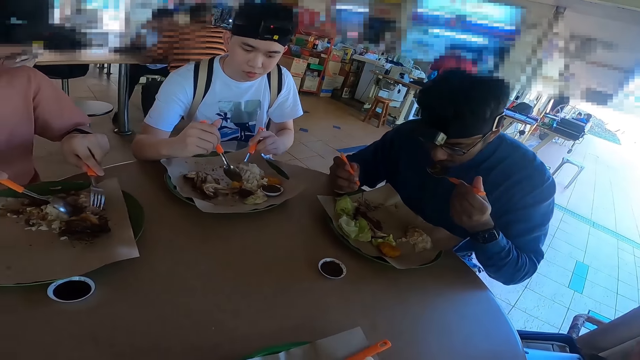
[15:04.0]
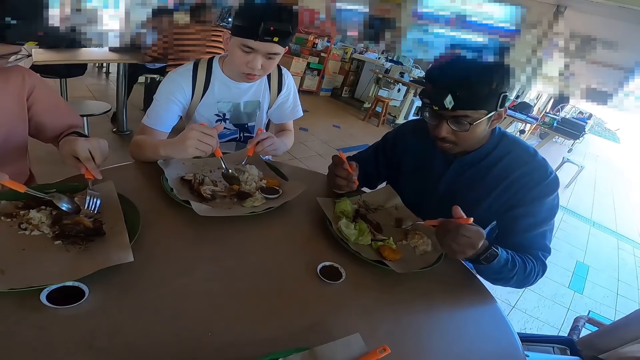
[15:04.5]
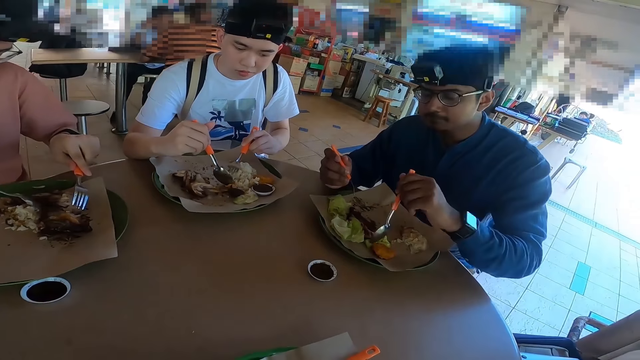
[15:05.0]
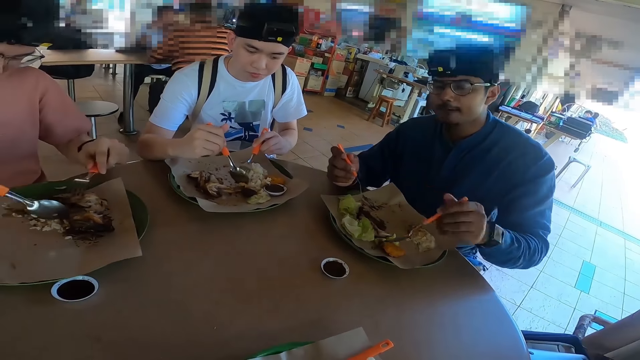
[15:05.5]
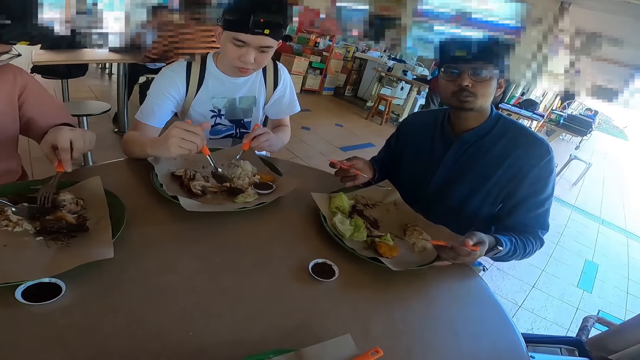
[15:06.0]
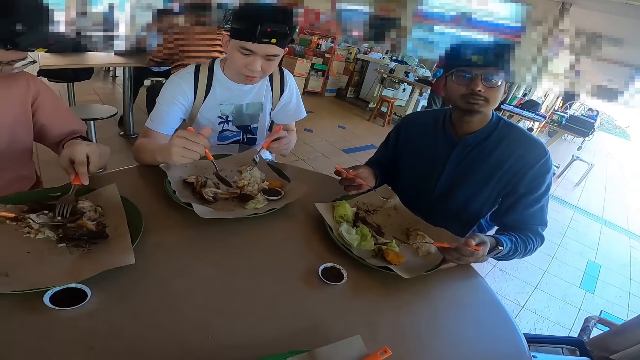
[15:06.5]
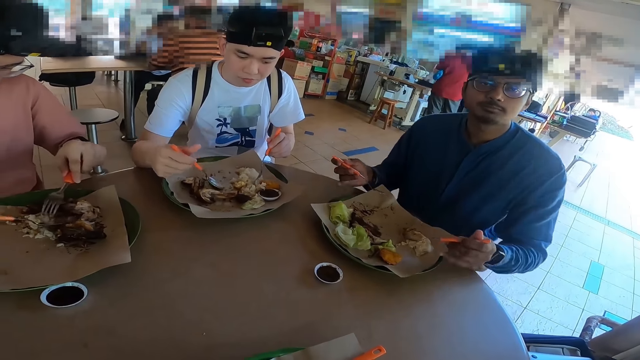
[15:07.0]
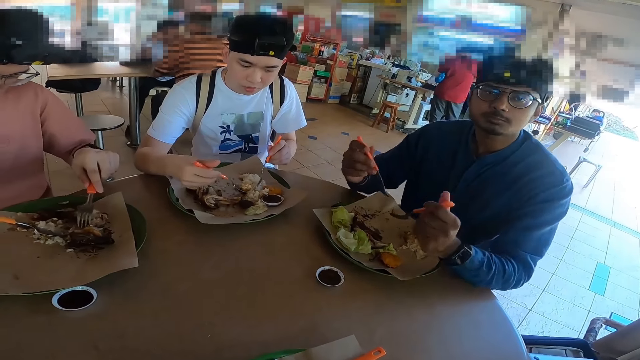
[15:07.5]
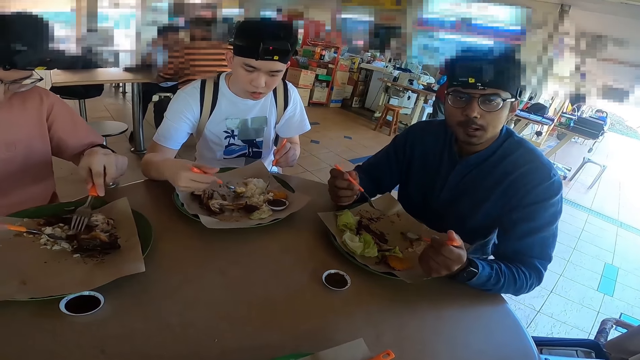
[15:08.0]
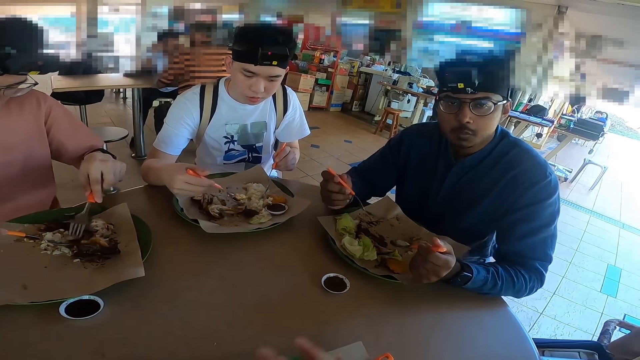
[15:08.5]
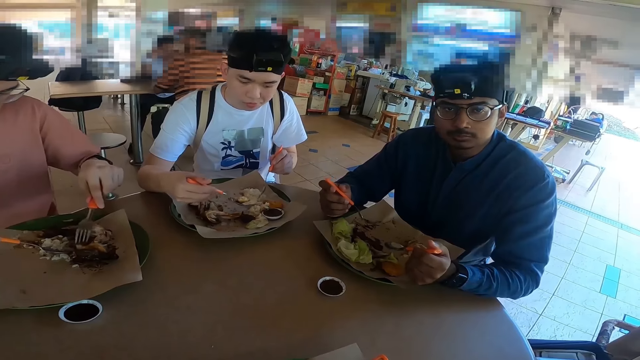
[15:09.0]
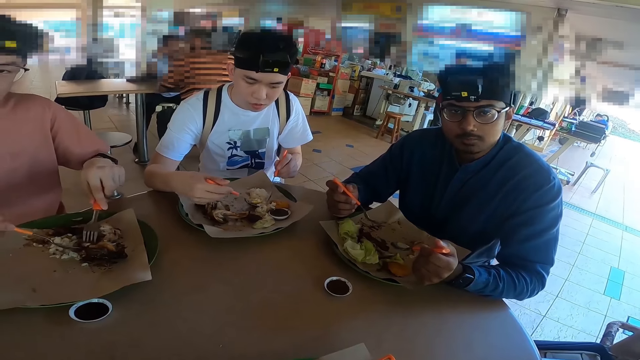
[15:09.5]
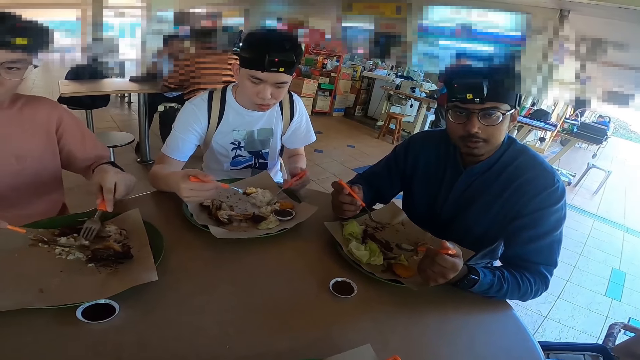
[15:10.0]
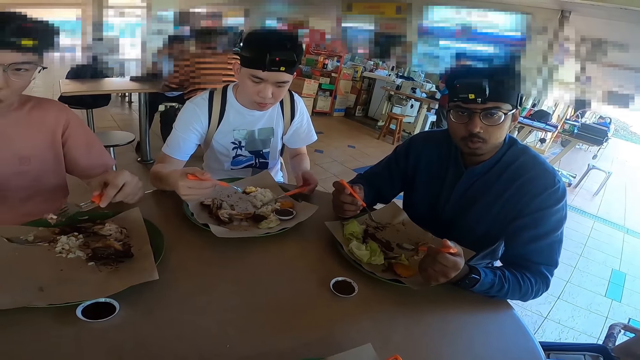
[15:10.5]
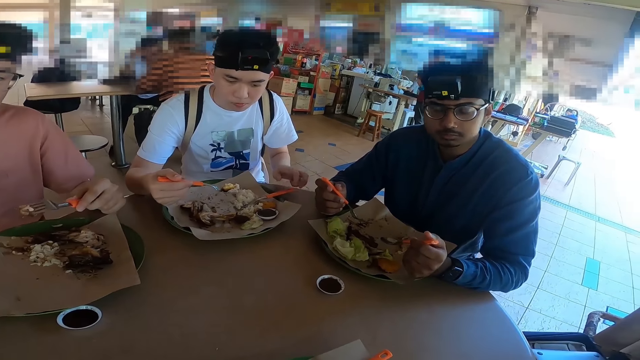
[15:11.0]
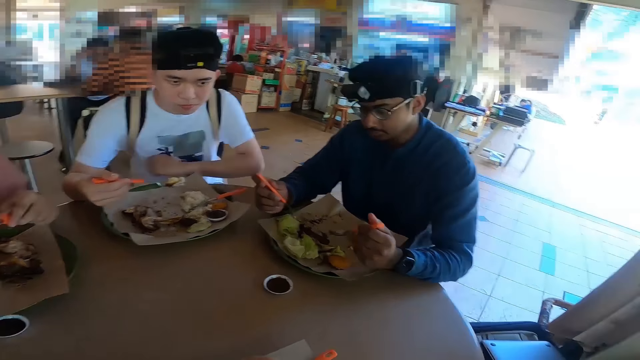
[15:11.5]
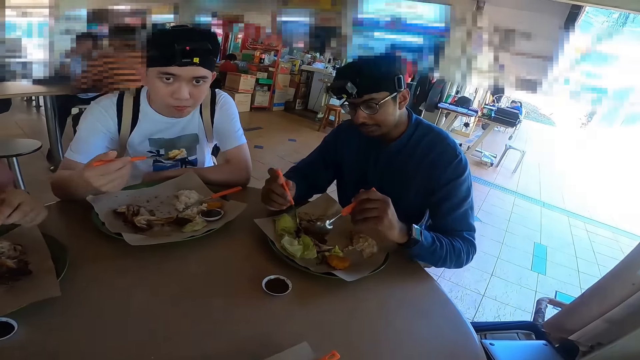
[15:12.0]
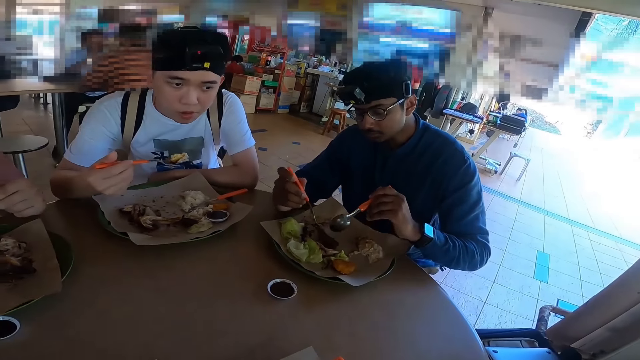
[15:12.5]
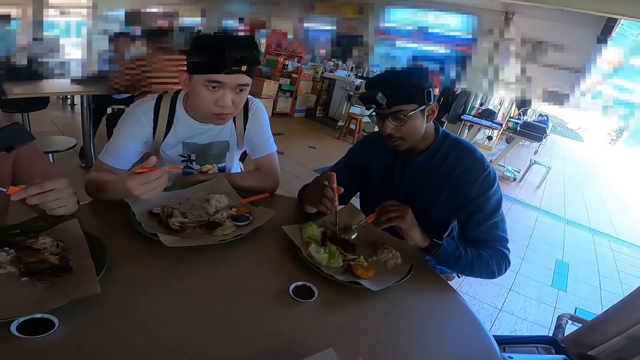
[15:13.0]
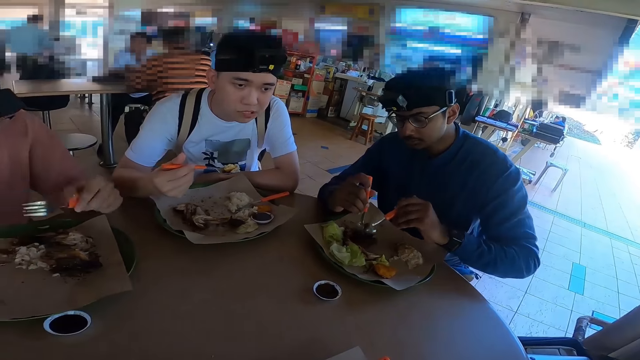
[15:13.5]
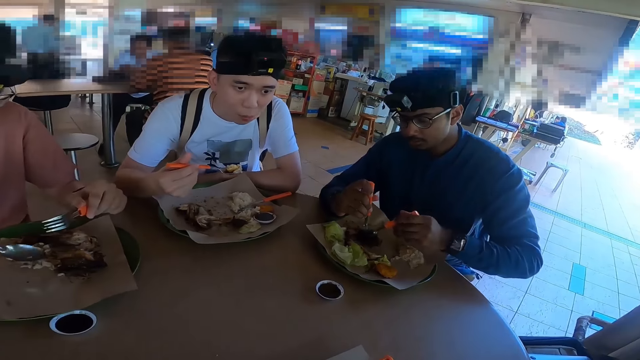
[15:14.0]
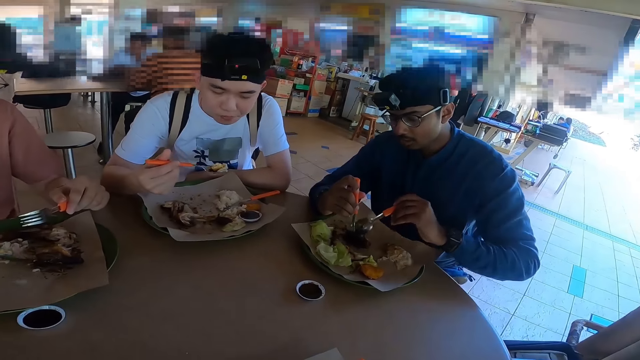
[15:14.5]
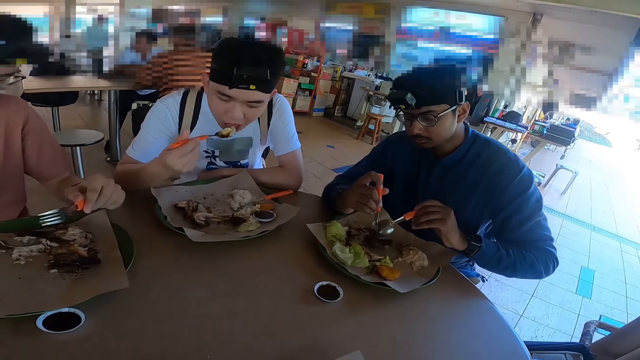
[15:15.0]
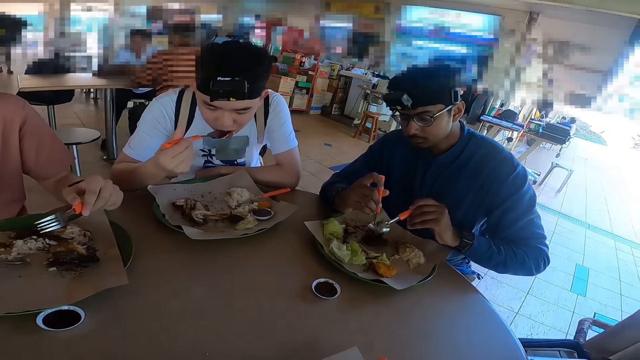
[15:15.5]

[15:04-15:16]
Someone is nodding and looking at the camera wearer.

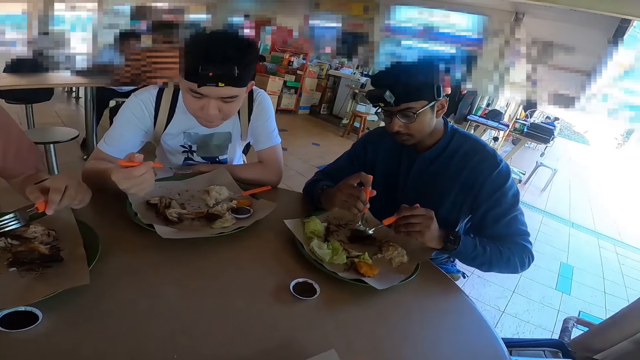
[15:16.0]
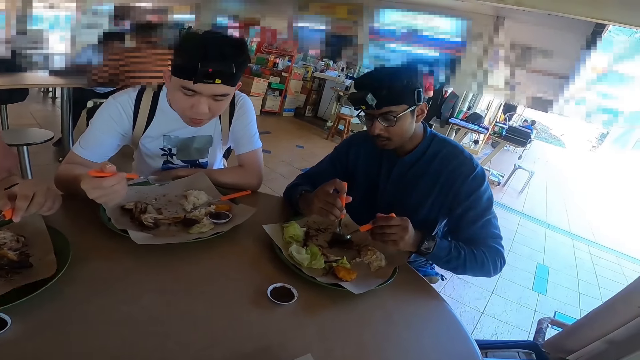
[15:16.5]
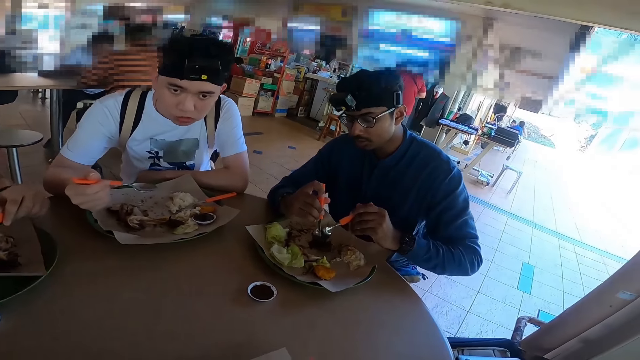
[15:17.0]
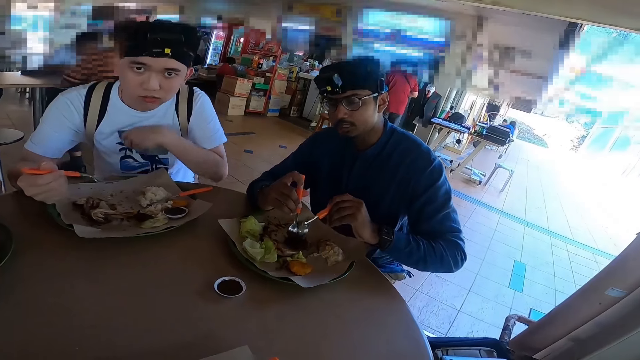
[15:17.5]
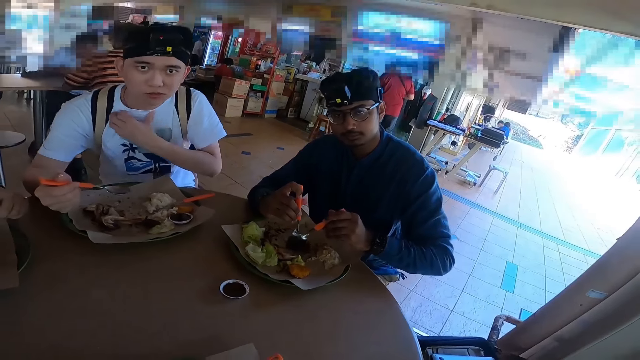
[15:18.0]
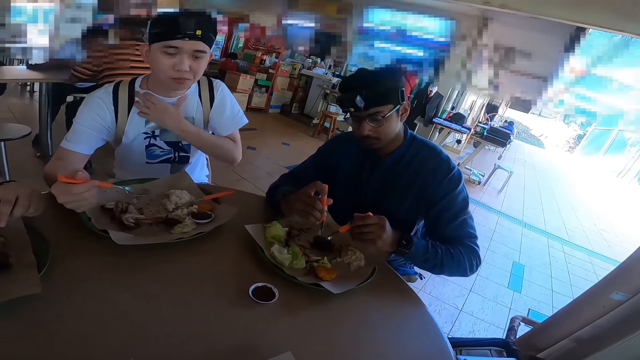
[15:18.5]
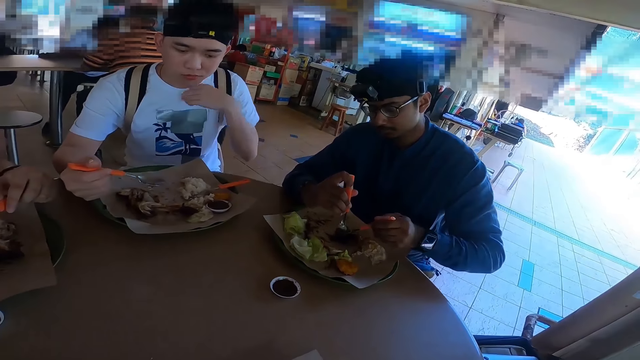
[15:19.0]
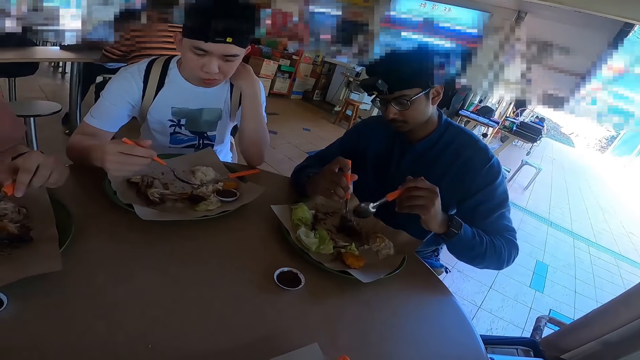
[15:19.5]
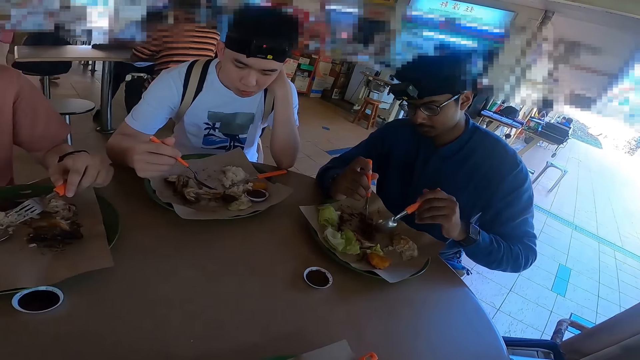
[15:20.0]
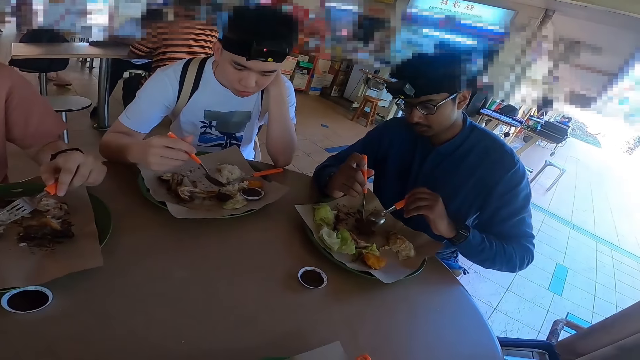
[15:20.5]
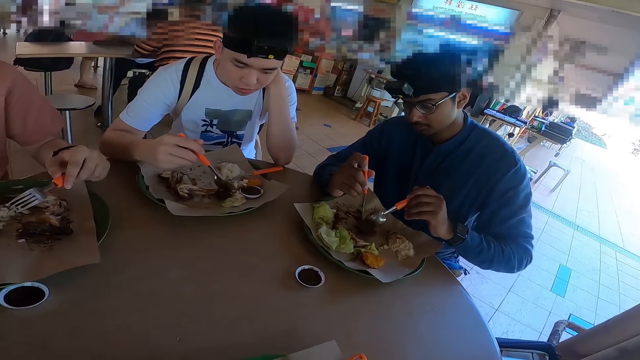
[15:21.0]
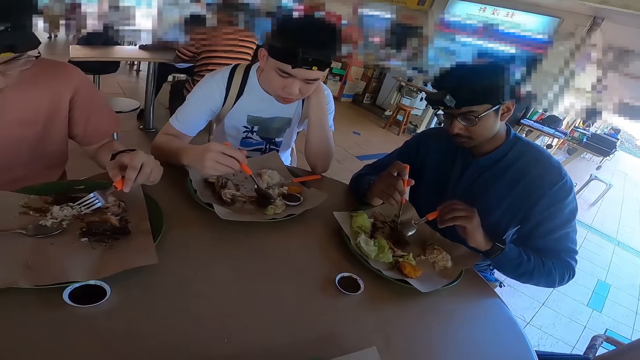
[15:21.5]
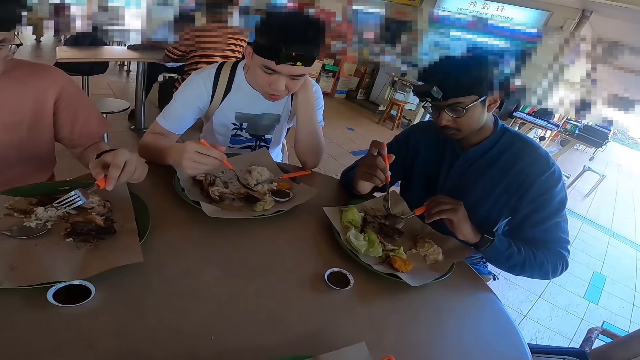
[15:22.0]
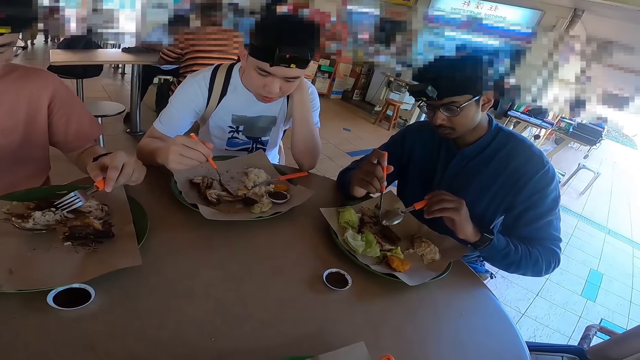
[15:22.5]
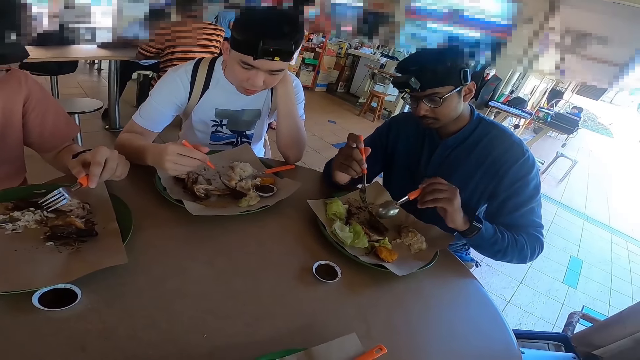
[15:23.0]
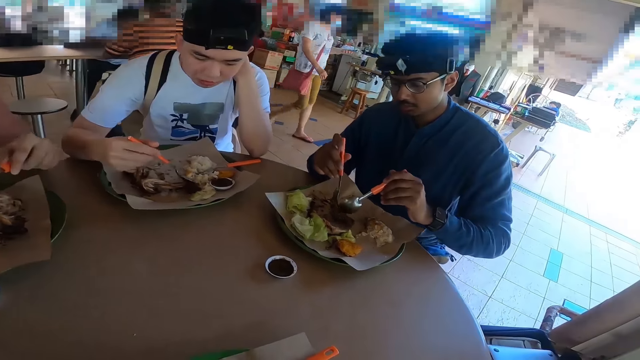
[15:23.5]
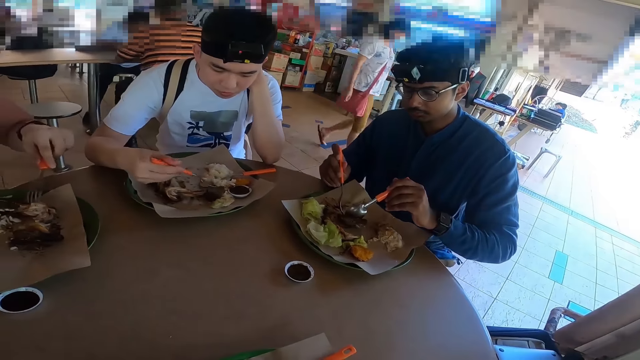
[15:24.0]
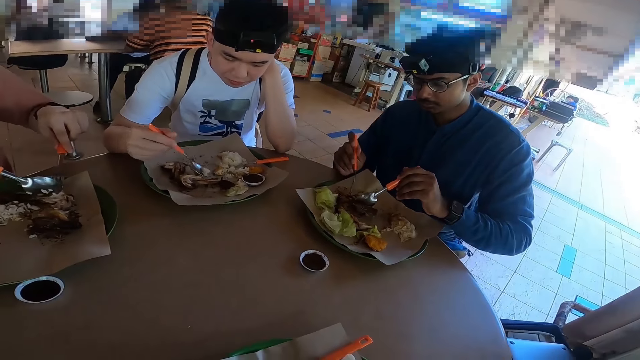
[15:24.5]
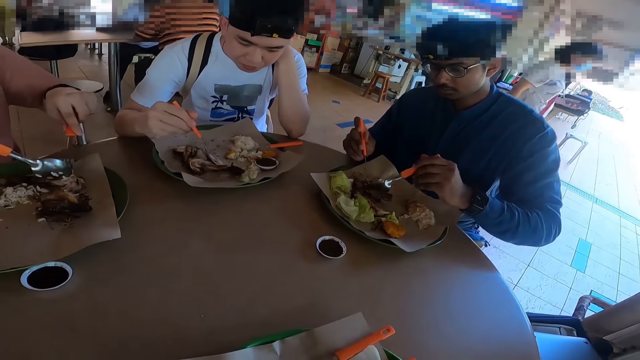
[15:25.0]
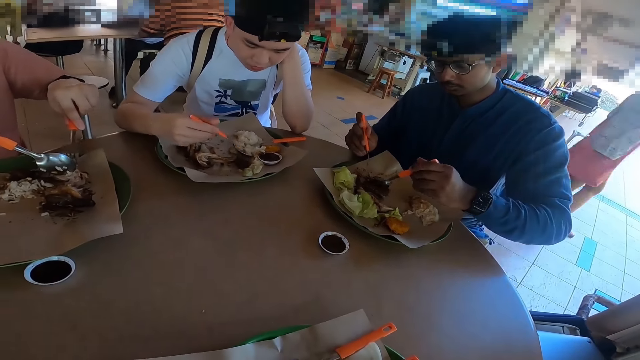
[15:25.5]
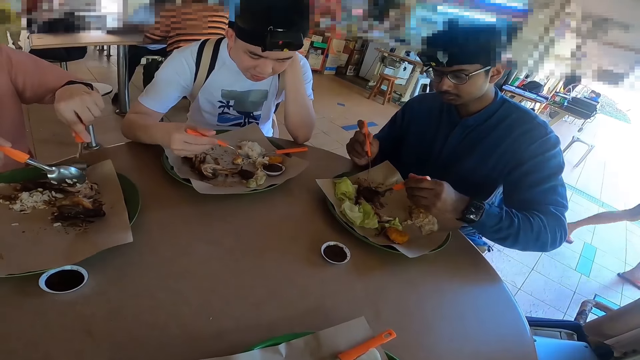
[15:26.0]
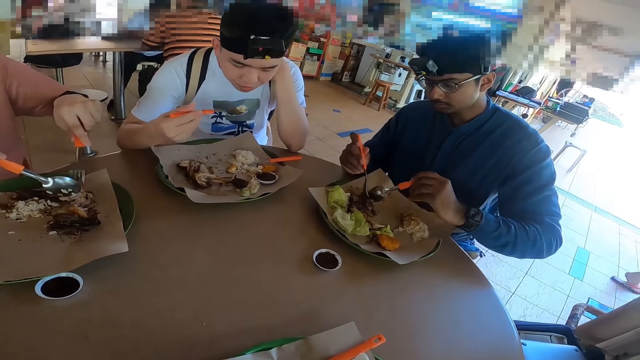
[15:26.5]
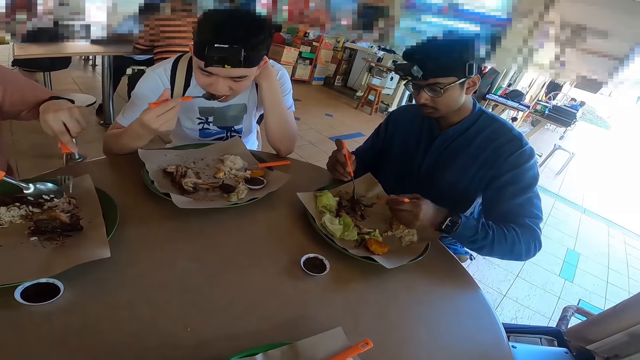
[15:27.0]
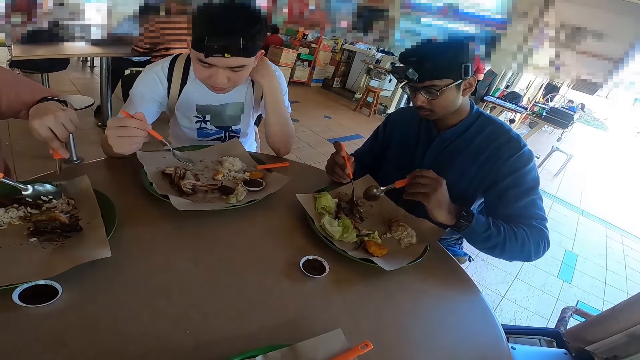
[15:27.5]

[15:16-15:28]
Someone is looking at the camera wearer.
